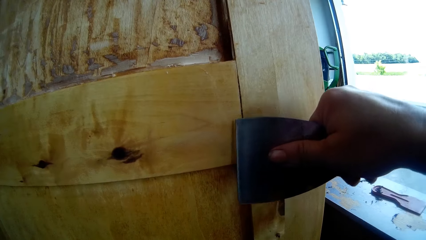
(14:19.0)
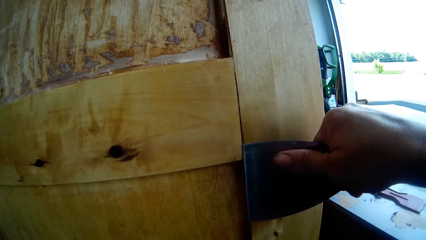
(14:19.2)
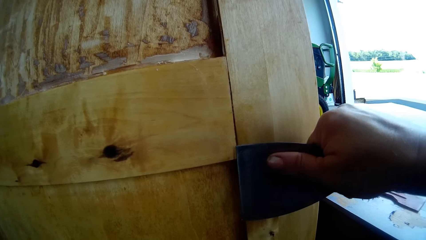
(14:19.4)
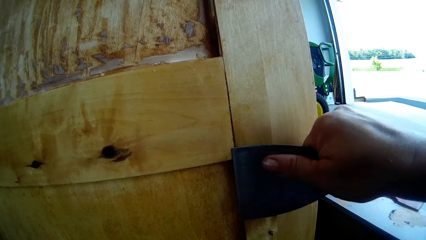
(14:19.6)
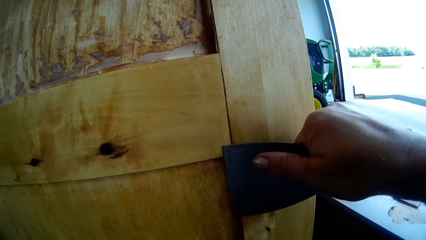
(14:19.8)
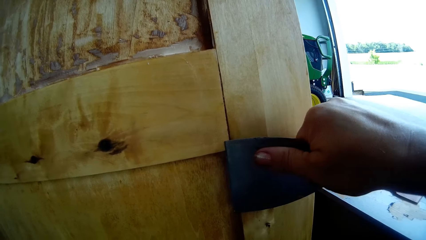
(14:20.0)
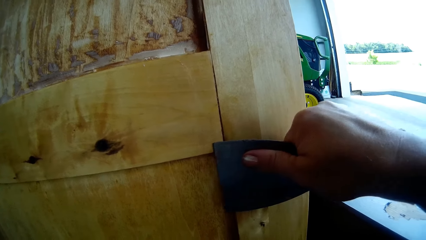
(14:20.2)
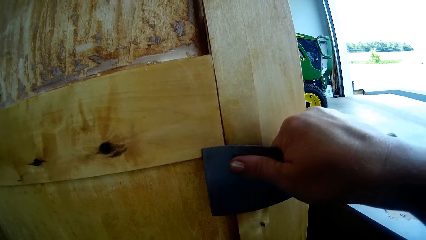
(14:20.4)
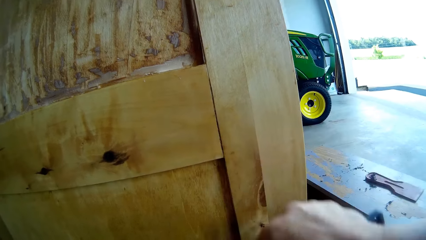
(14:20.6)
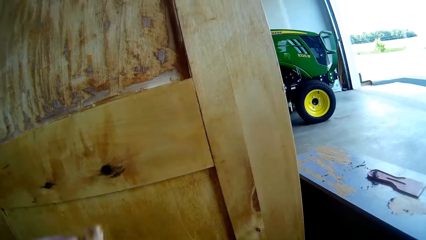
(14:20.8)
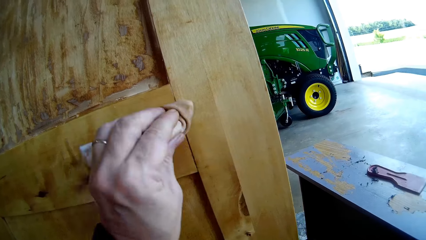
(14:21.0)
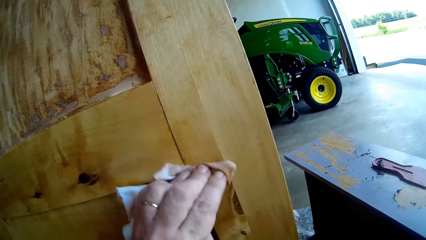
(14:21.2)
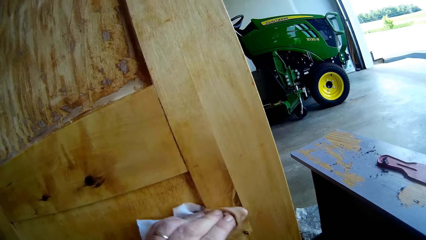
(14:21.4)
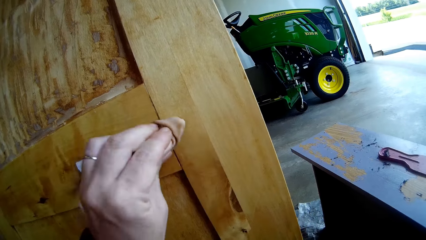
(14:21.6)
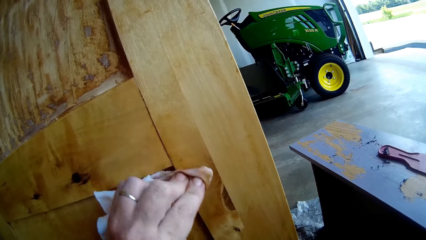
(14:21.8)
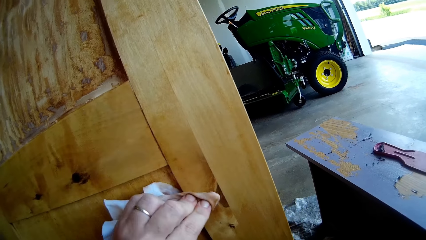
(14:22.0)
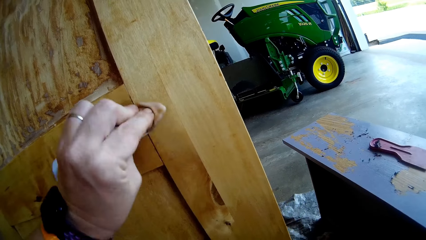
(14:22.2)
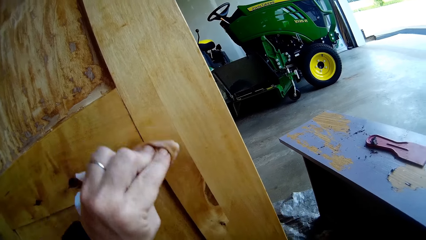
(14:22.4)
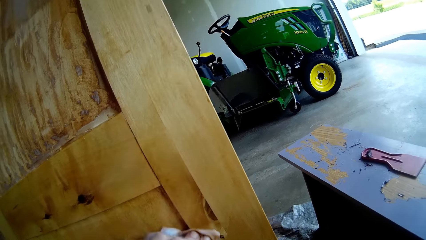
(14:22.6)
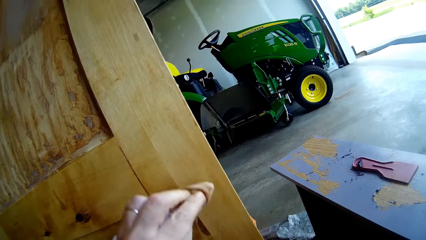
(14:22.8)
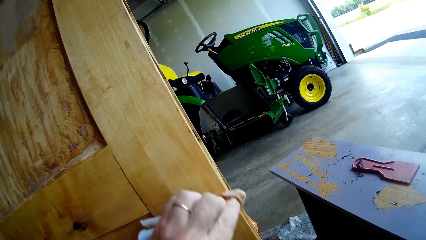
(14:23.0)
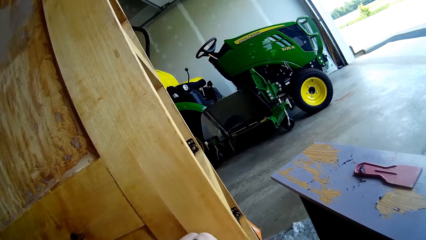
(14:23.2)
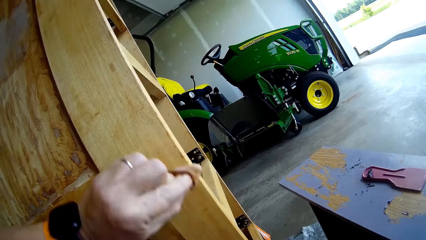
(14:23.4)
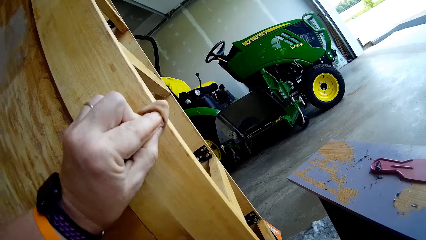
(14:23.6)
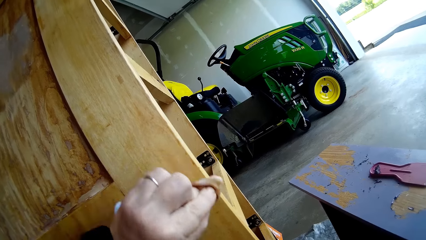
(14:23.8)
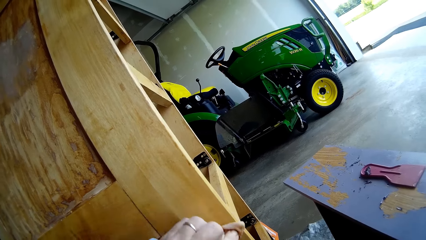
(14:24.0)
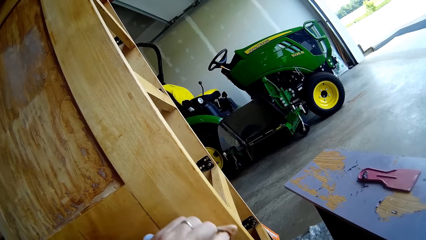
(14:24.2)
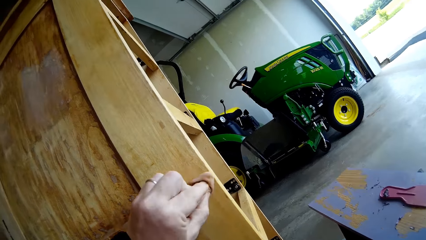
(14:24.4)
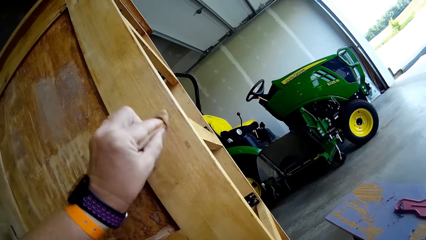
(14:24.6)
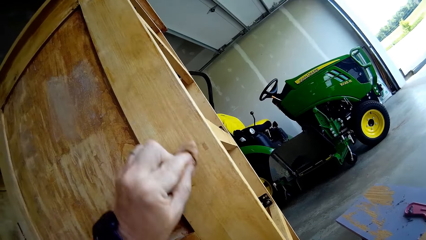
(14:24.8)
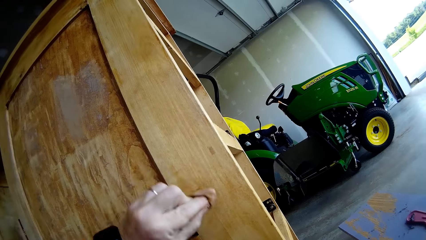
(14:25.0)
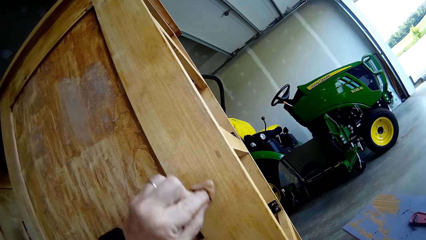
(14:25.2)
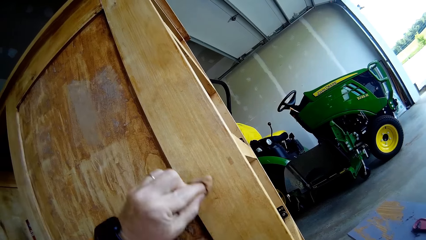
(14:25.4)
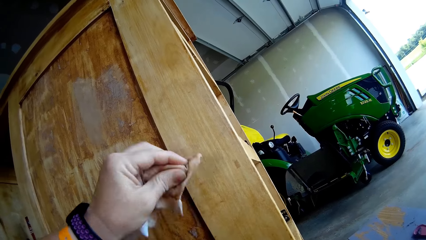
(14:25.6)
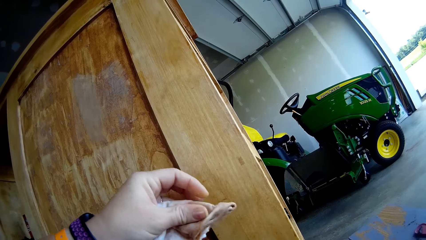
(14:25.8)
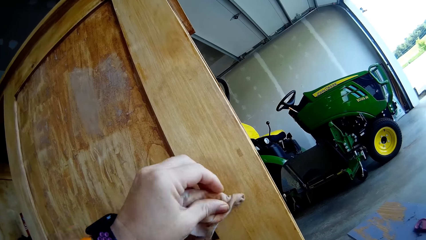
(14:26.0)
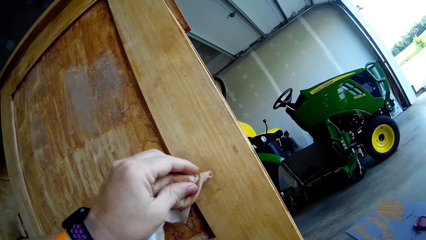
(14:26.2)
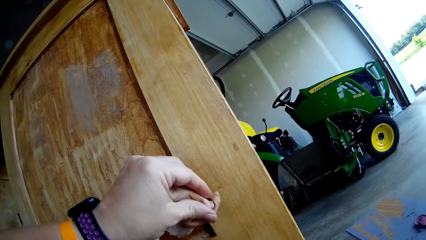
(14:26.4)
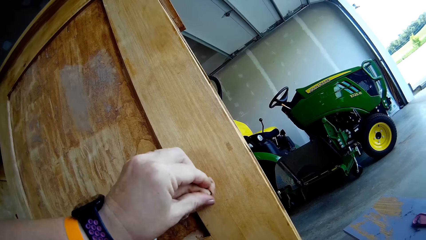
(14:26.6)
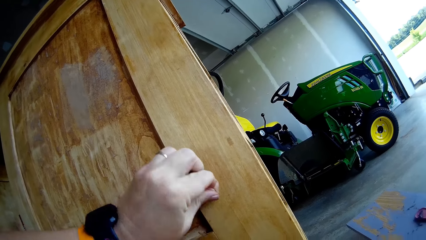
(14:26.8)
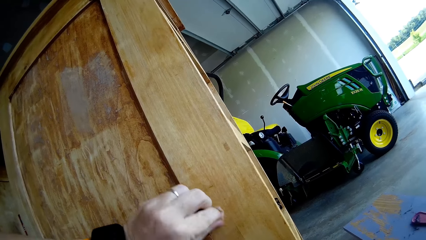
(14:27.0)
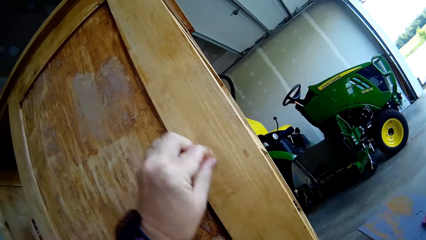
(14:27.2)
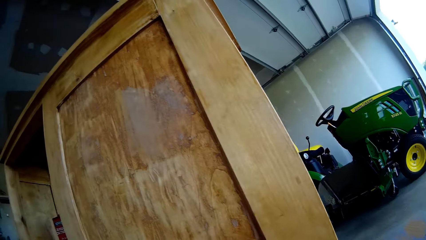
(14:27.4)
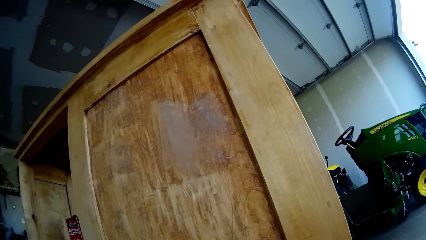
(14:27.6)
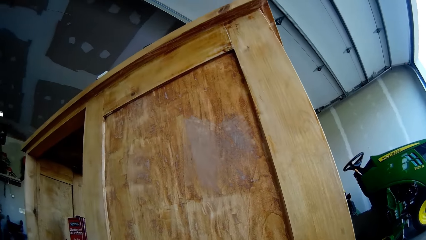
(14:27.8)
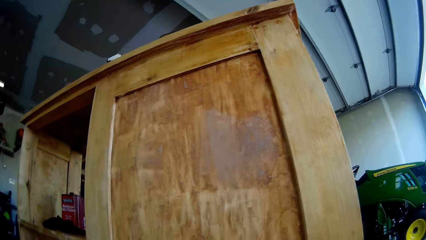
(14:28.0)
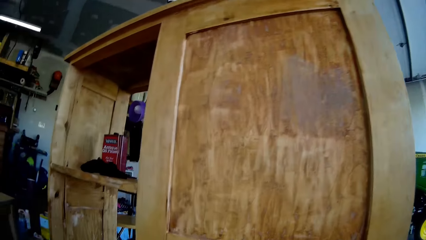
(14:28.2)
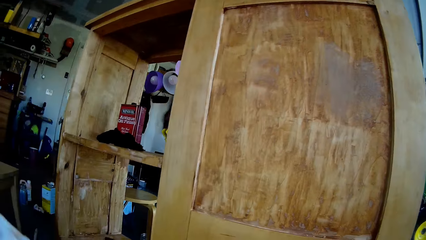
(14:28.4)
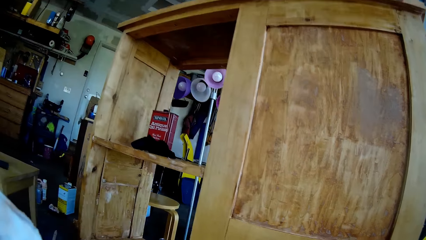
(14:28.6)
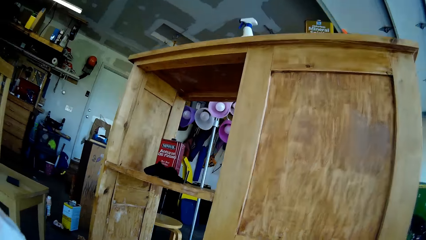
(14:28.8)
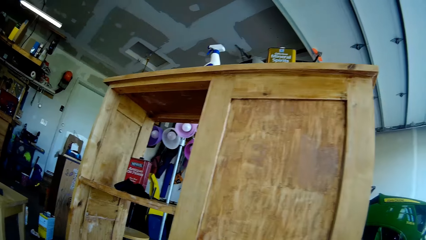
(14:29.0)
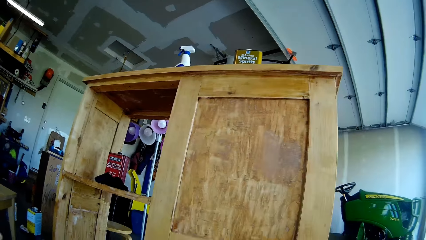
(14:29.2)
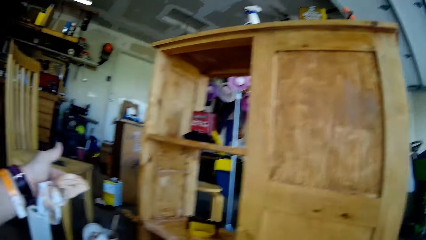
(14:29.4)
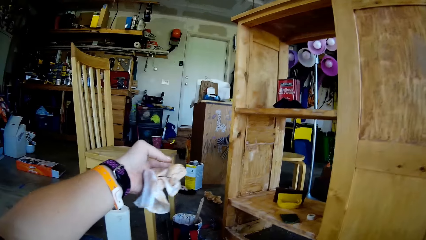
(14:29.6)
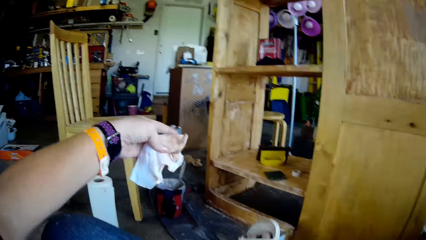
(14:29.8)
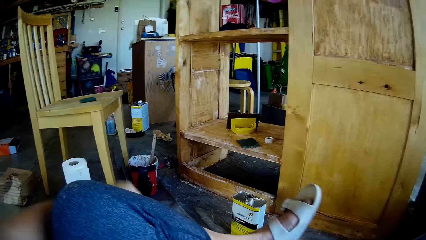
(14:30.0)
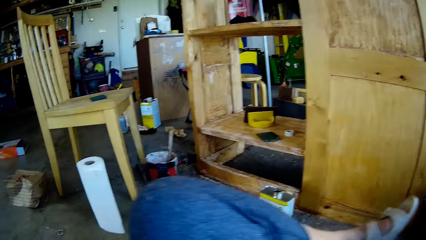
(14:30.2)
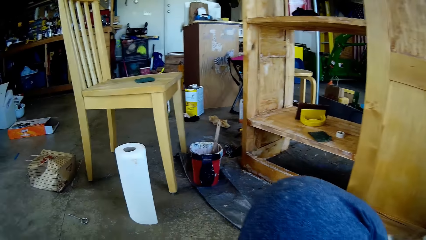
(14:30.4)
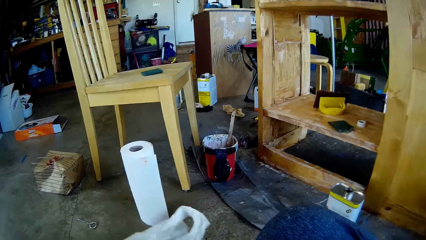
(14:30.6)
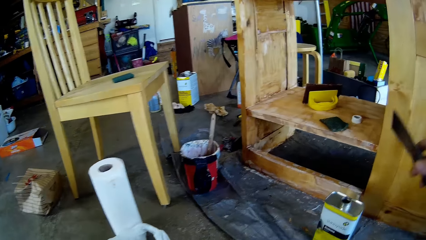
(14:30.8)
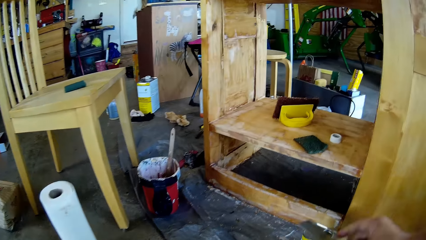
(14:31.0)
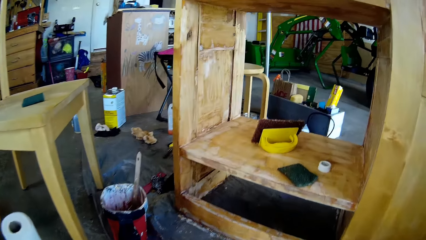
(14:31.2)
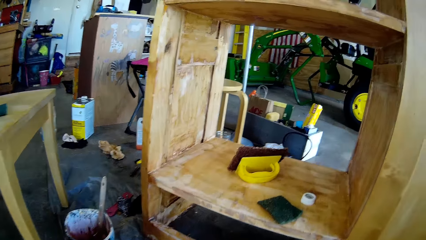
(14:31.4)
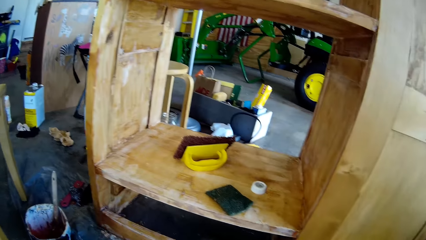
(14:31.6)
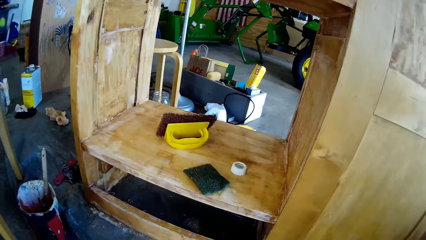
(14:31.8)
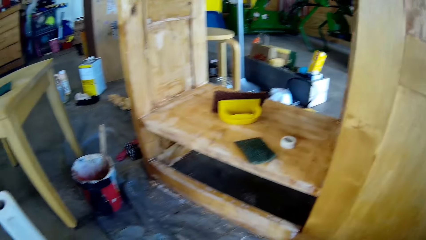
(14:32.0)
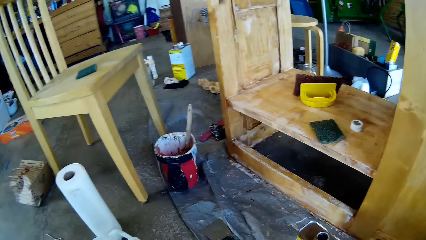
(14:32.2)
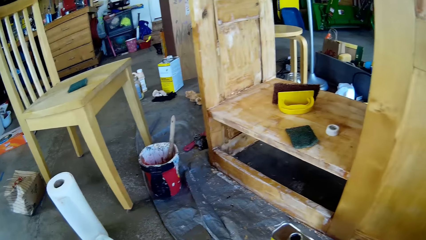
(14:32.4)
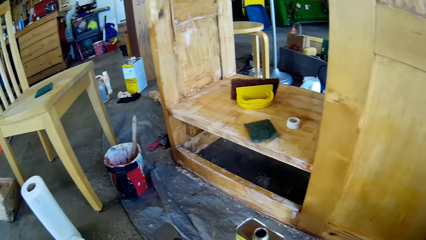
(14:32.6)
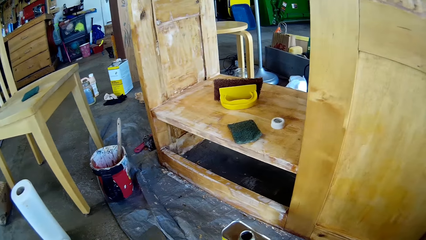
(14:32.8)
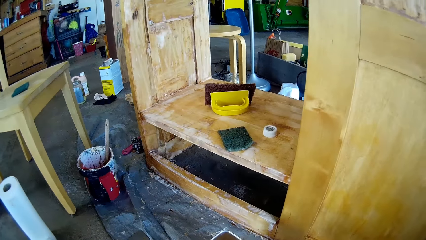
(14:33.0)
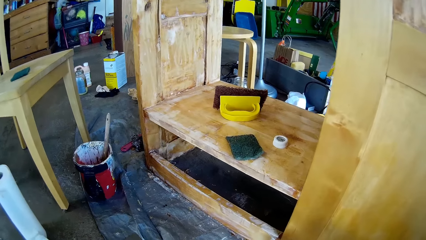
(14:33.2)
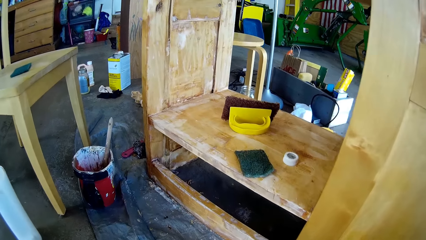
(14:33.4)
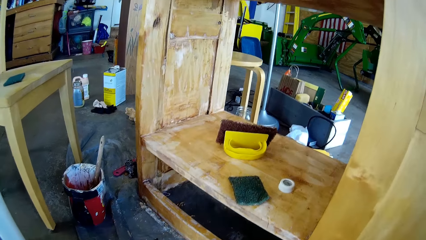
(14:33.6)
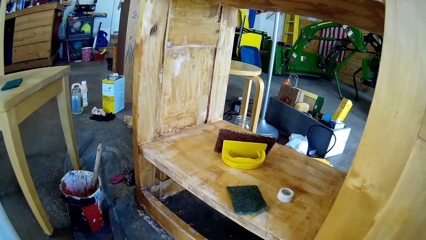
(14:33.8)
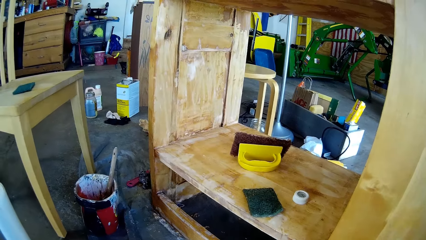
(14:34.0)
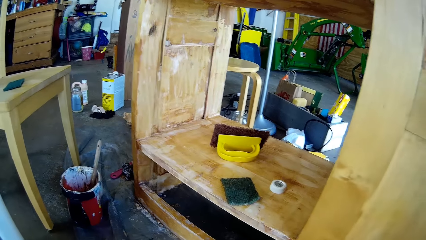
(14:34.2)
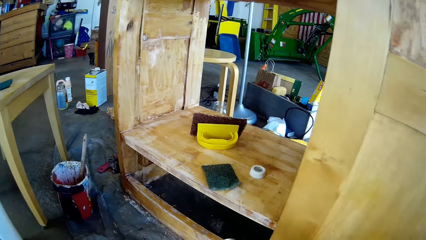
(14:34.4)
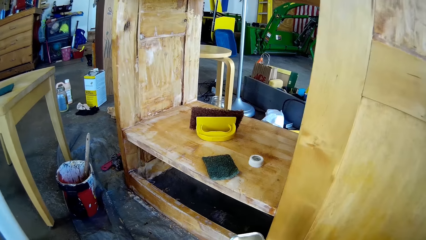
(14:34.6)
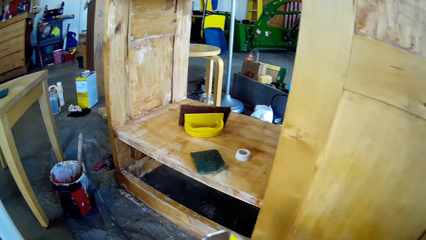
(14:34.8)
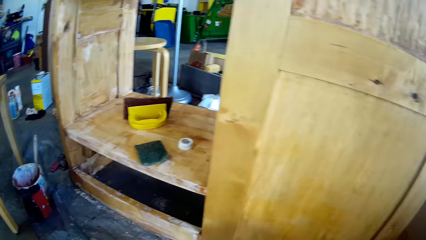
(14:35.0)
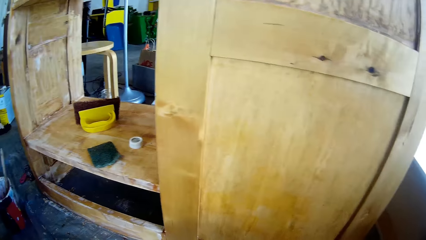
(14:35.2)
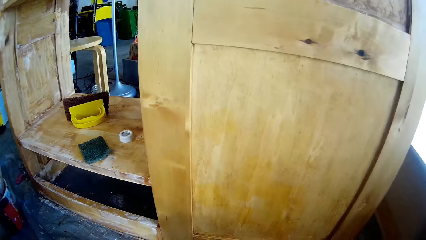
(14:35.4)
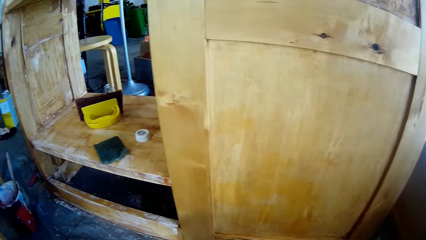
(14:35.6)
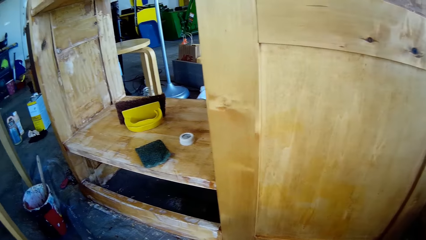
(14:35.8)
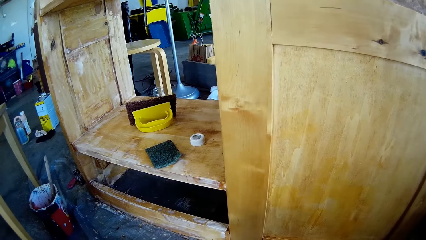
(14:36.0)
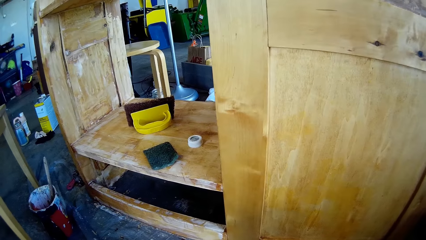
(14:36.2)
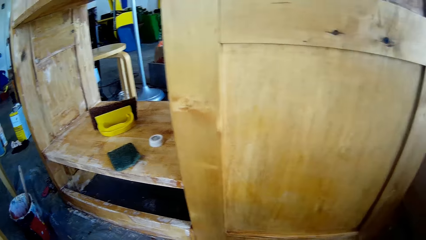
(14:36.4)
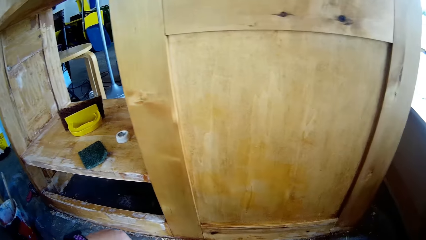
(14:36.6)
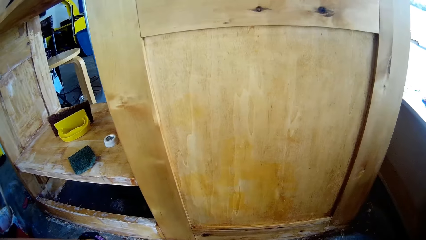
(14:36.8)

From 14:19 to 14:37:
The camera wearer scrapes the wooden cupboard or stand with the scraper or drywall repair kit. They scratch the stand using a sandpaper. They wipe the wooden cupboard with the tissue paper. They move the hand with the cloth. They look around the room. They move the leg down. They hold the tin.
